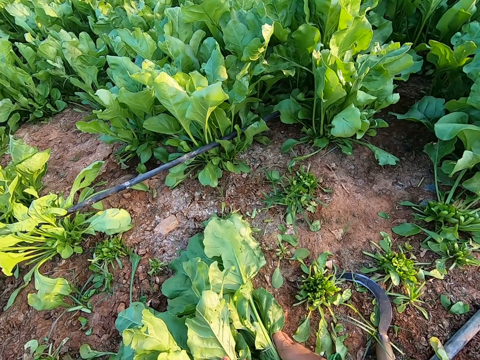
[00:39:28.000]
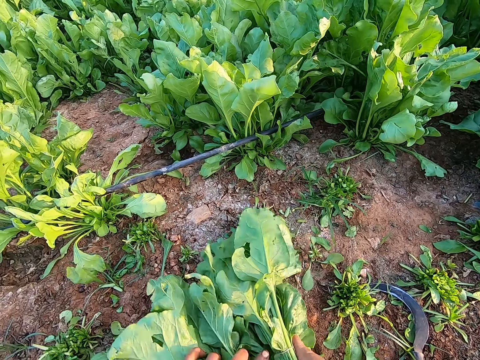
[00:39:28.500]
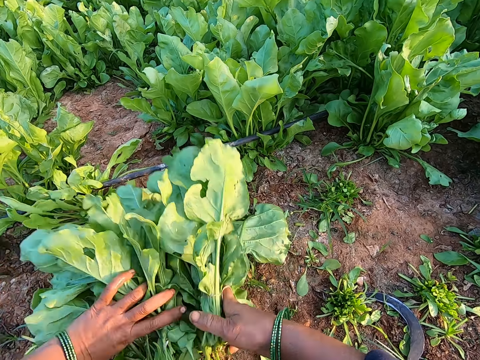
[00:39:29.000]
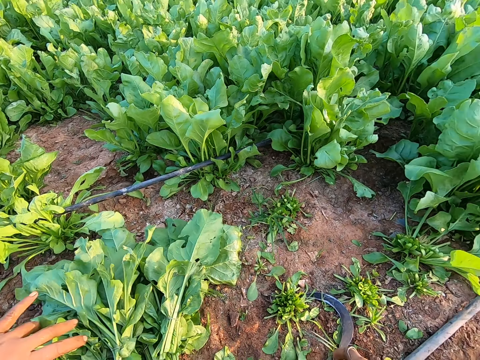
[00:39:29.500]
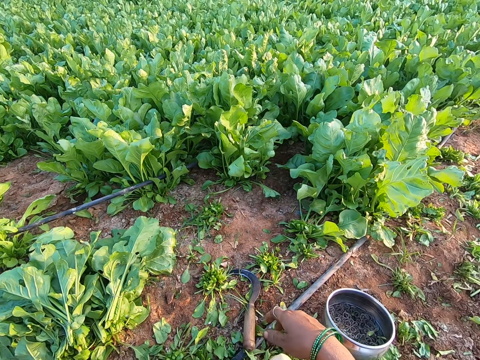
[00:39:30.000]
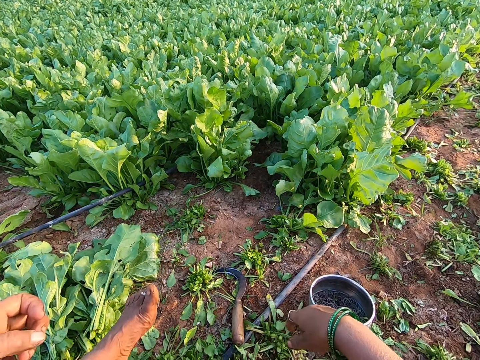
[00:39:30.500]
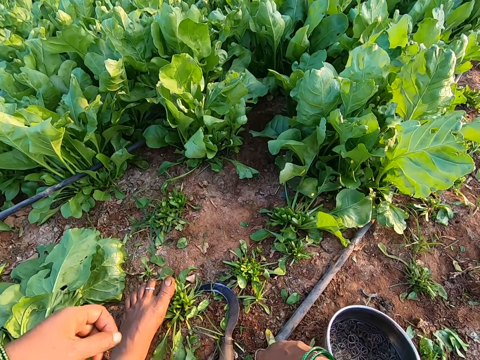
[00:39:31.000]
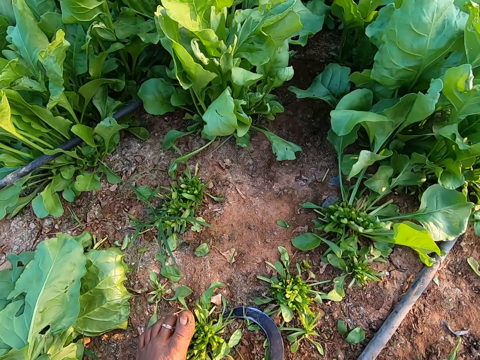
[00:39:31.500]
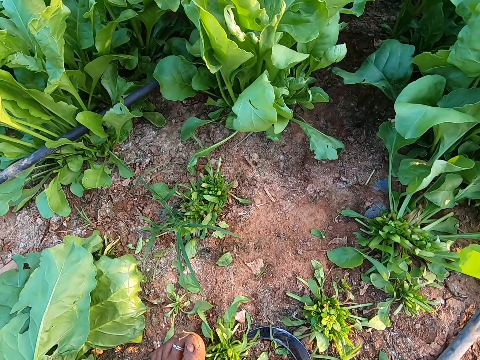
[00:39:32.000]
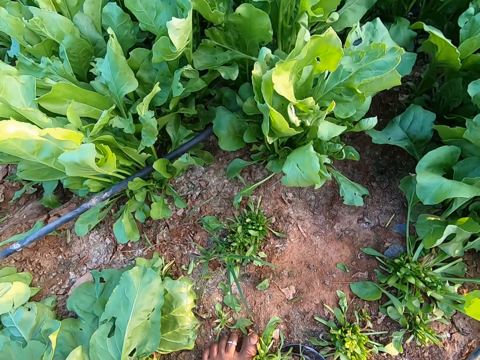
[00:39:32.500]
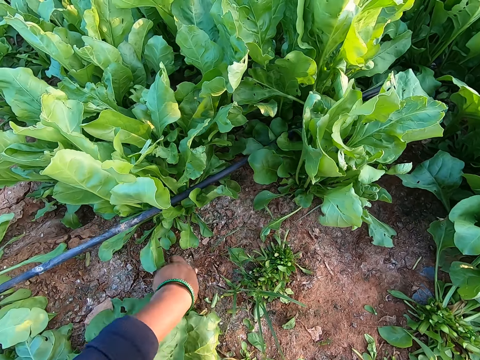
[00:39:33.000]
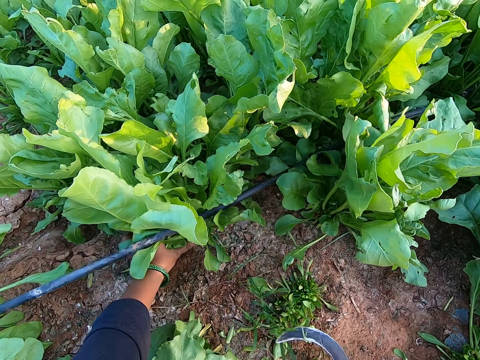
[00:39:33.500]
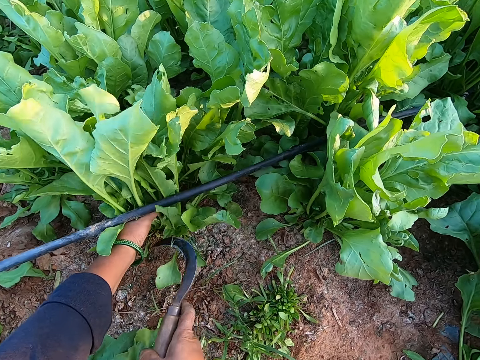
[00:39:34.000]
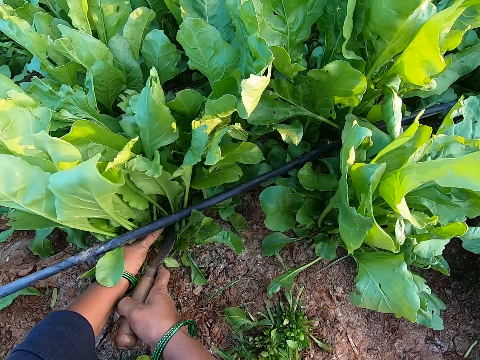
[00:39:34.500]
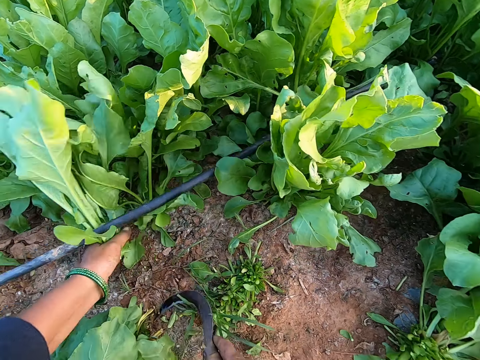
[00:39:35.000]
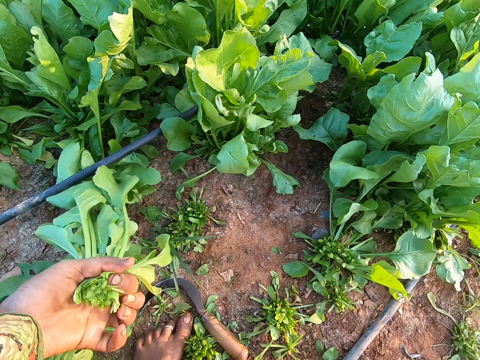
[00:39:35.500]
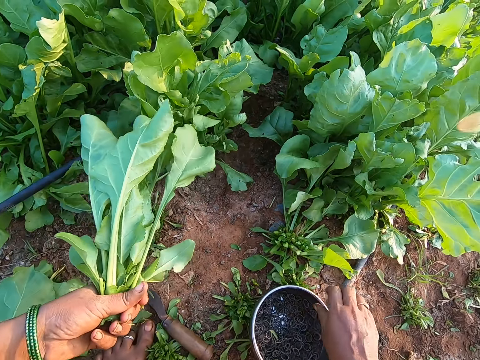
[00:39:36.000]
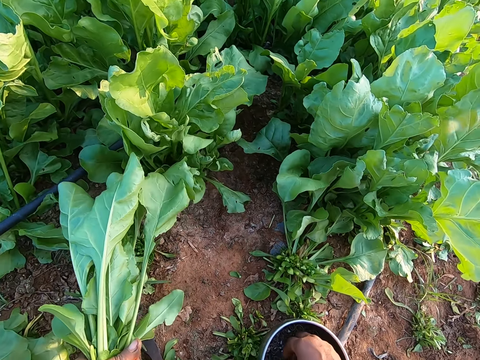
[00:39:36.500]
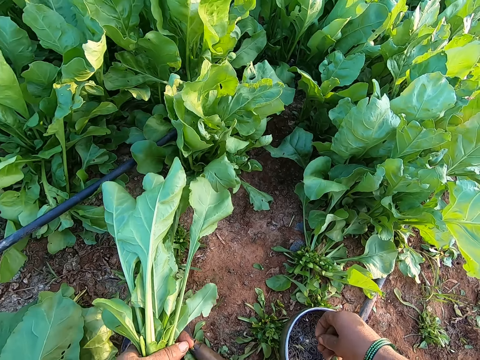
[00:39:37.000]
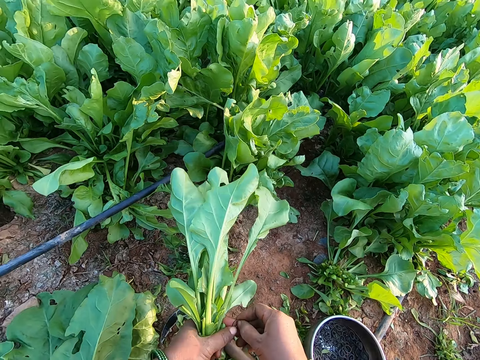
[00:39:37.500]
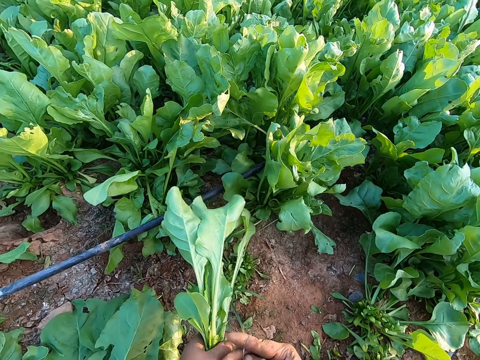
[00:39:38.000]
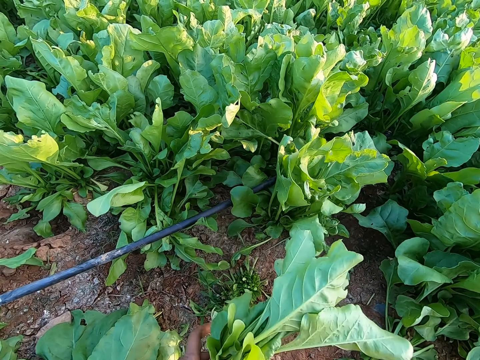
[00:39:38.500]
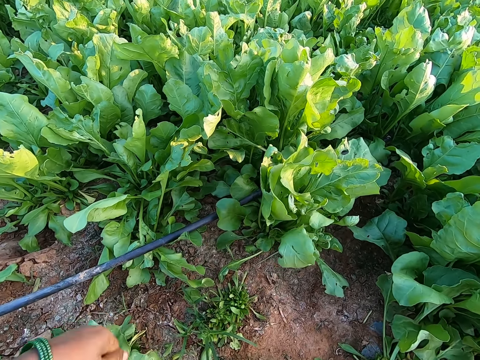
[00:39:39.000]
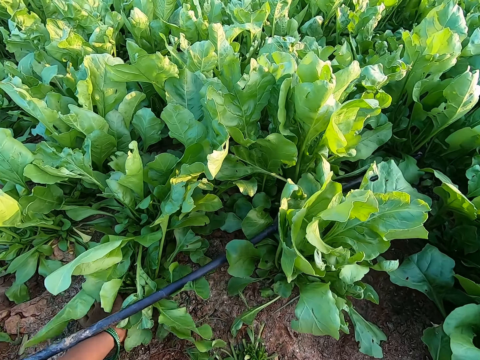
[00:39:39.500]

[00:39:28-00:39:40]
The camera wearer drops the lettuce plant or kale in her right hand on the ground. She packs a bunch of lettuce plants from the ground with both hands. She drops the lettuce plants in her hands on the ground. She holds a lettuce plant with her left hand. She cuts the lettuce plant with the sickle in her right hand. She drops the sickle in her right hand on the ground. She moves the bowl of bands on the ground with her right hand. She picks a band from the bowl with her right hand. She holds the band with both hands. She binds the lettuce plant with the band in her right hand. She drops the kale.

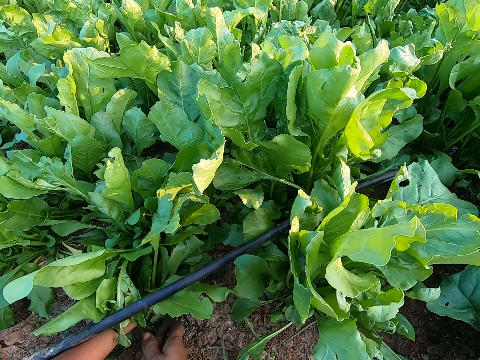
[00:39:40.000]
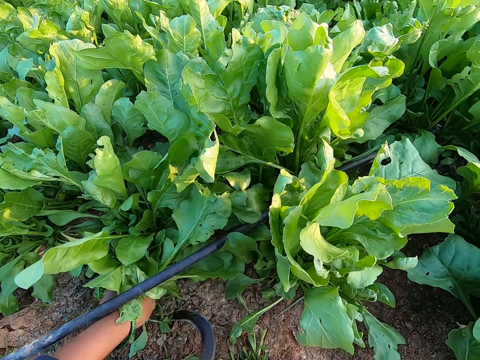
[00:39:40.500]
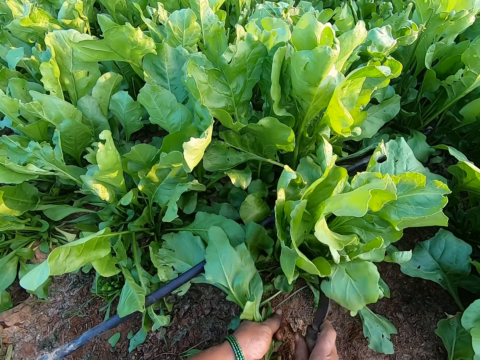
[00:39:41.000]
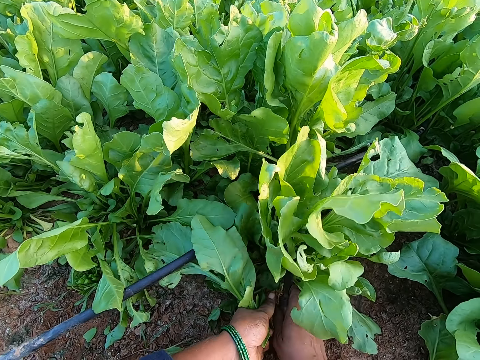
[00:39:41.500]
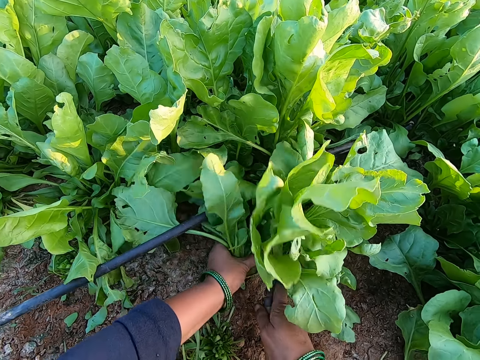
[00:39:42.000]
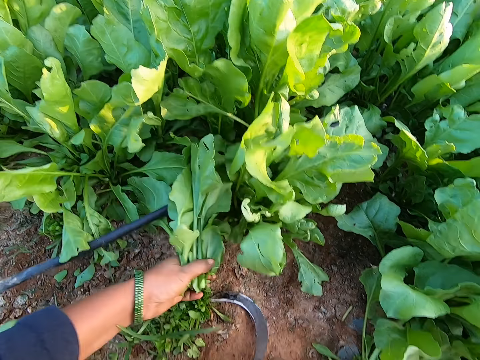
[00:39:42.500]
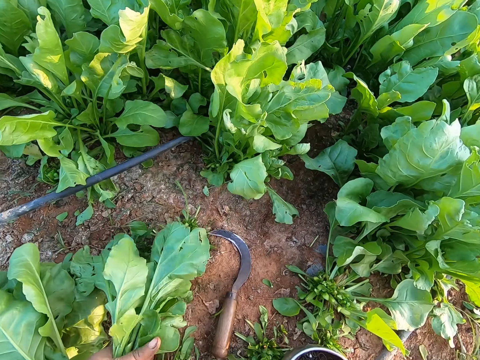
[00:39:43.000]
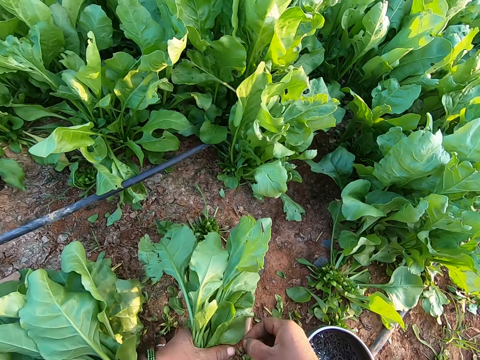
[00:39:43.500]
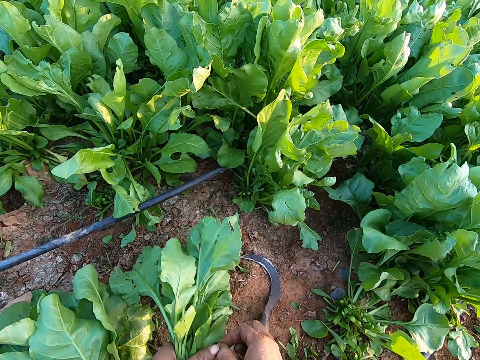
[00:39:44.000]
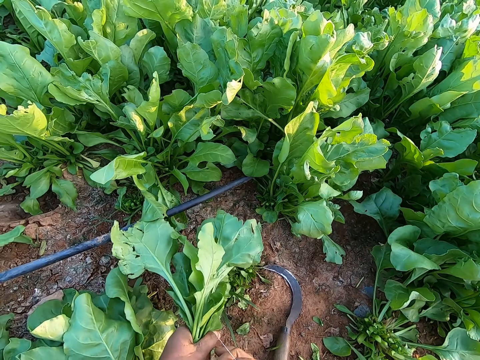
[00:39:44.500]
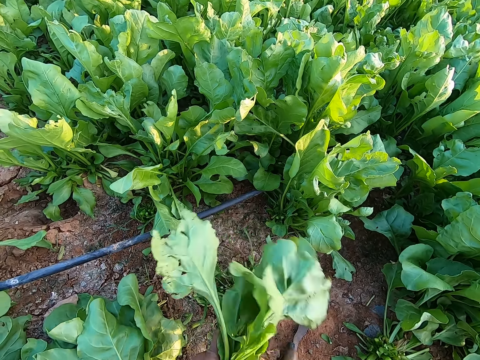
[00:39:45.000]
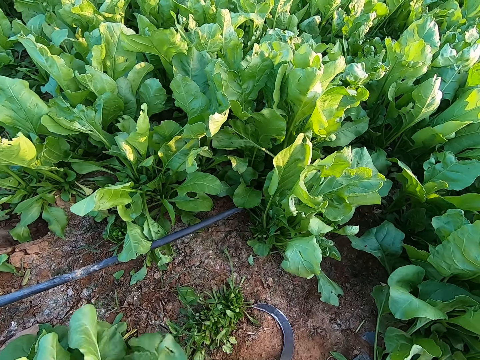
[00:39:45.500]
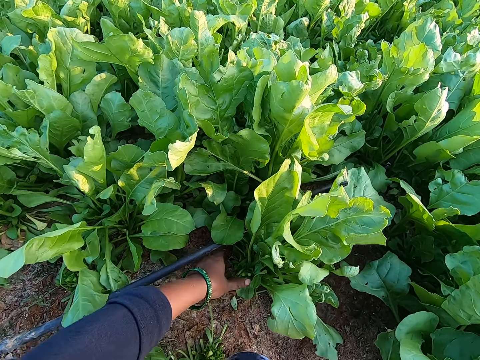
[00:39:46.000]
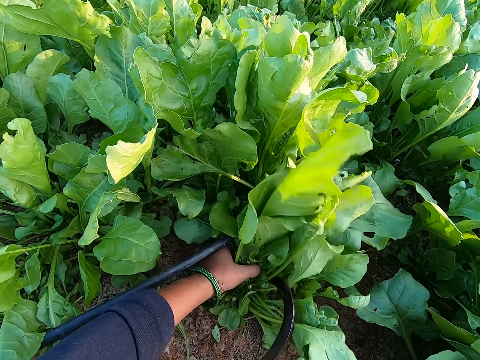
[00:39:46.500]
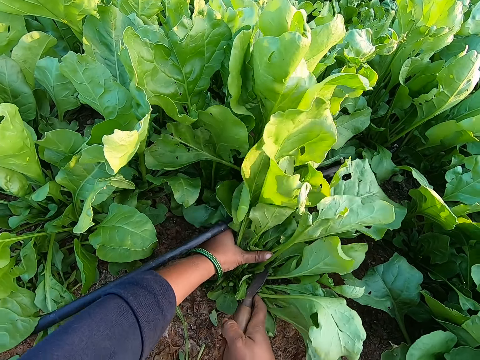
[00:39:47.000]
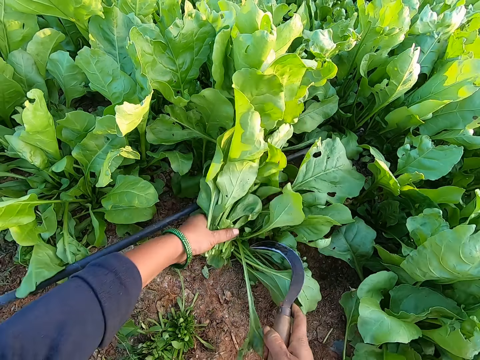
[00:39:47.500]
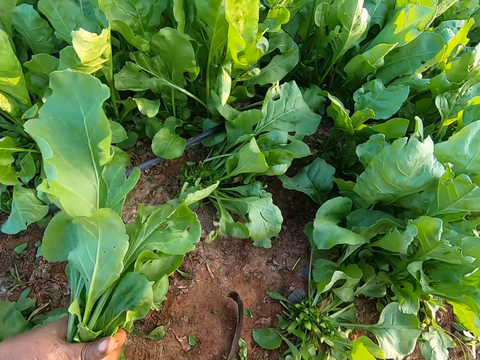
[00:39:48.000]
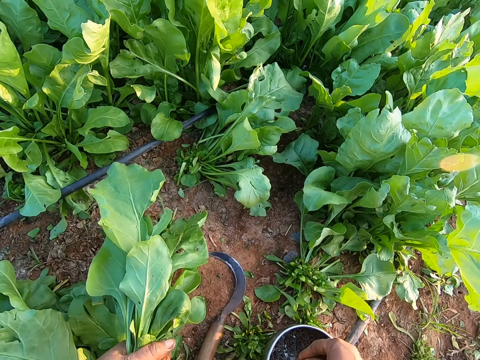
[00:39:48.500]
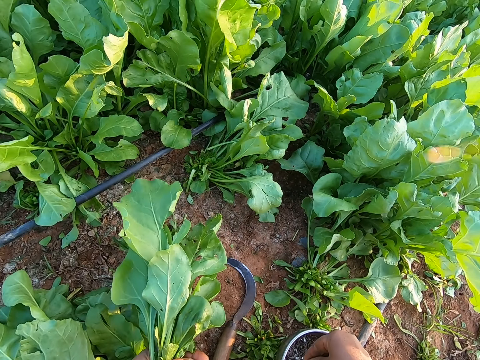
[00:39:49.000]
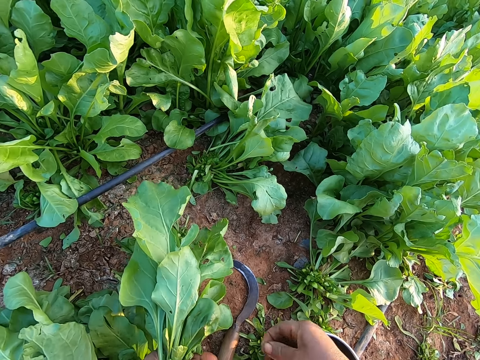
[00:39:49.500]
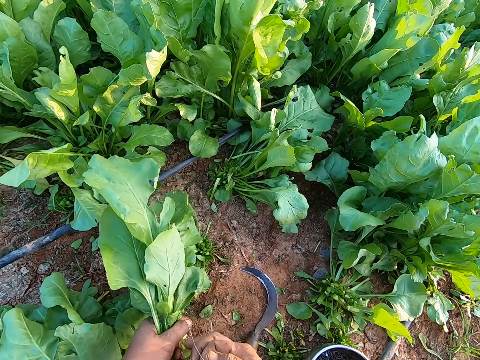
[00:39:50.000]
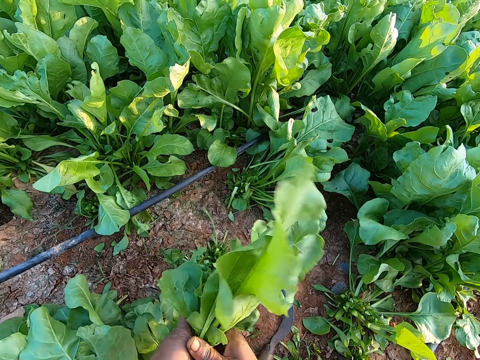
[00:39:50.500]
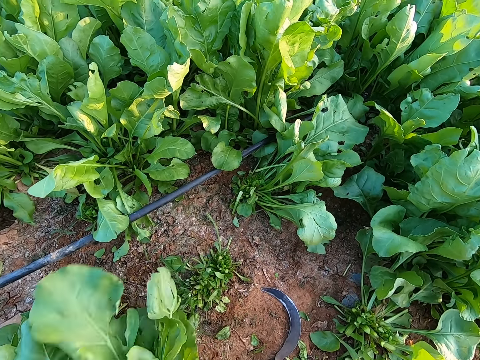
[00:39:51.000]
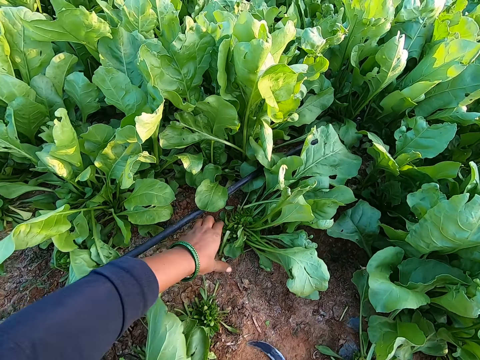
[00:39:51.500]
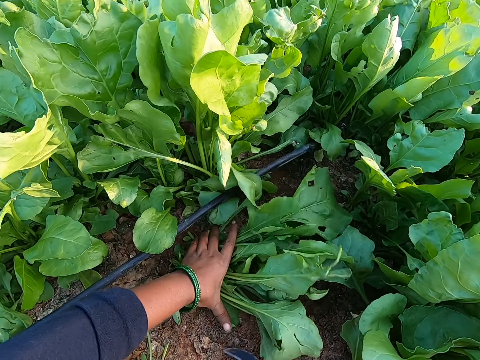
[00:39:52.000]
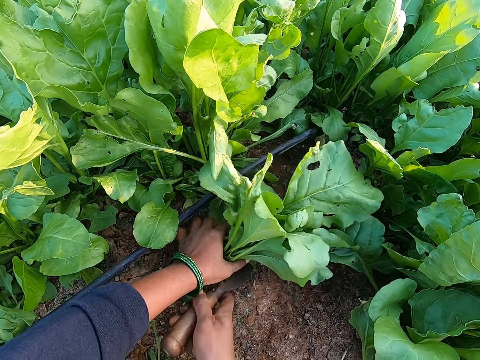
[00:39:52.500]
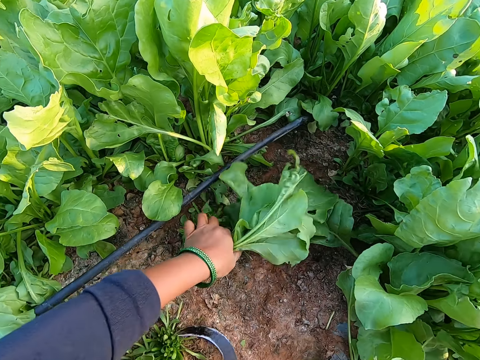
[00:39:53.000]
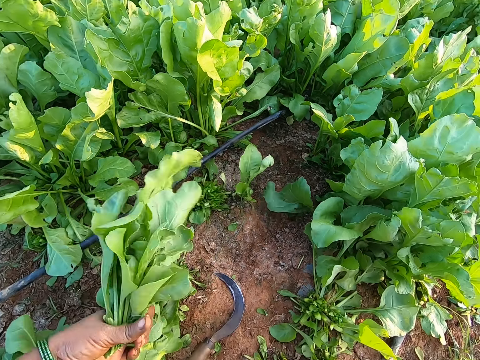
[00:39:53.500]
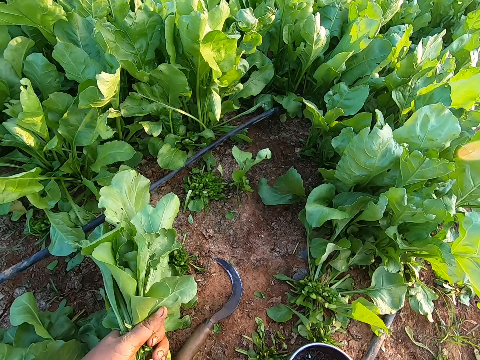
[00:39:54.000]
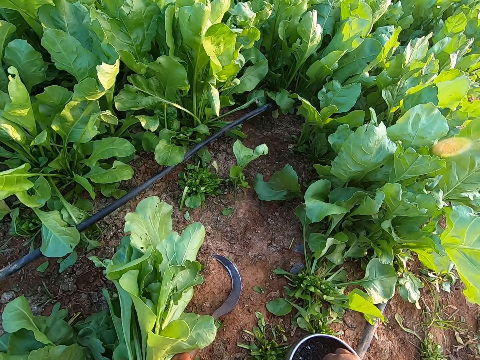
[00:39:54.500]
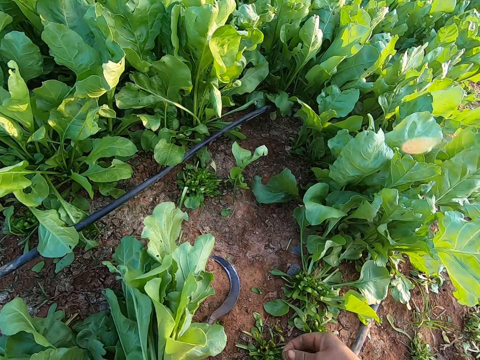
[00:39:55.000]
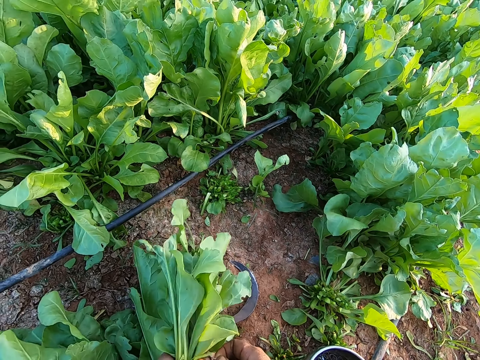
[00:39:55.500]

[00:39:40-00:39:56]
The camera wearer holds a lettuce plant or kale with her left hand and cuts the lettuce plant with the sickle in her right hand. She cuts a lettuce plant with the sickle in her right hand. She holds the lettuce plant with her left hand. She drops the sickle in her right hand on the ground. She picks a band from the bowl with her right hand. She holds the band with both hands. She binds the lettuce plant with the band in her right hand. She holds a lettuce plant with her left hand. She cuts the lettuce plant with the sickle in her right hand. She drops the sickle in her right hand on the ground. She picks a band from the bowl with her right hand. She holds the band with both hands. She binds the lettuce plant with the band in her right hand. She drops the lettuce plant in her right hand on the ground. She holds a lettuce plant with her left hand. She cuts the lettuce plant with the sickle in her right hand. She drops the sickle in her right hand on the ground. She picks a band from the bowl with her right hand. She holds the band with both hands. She ties the kale.
